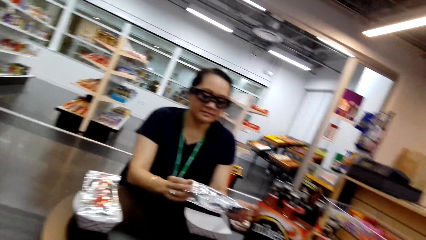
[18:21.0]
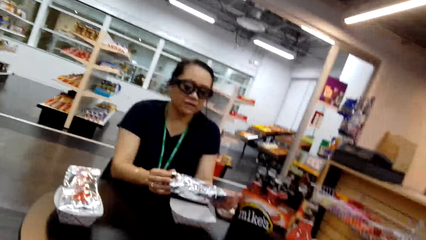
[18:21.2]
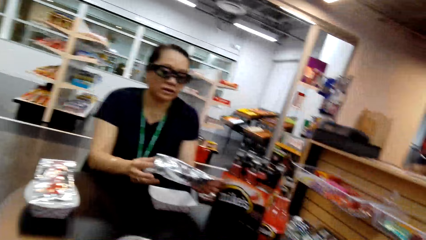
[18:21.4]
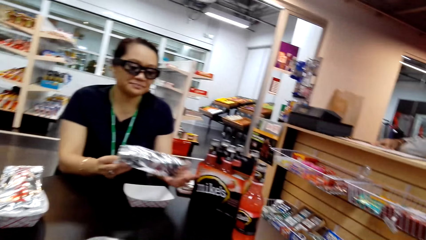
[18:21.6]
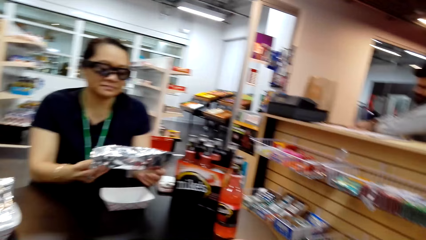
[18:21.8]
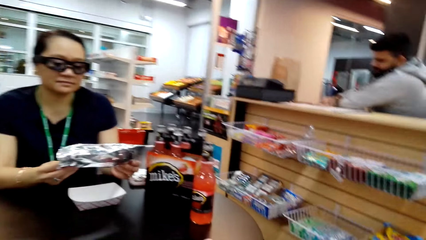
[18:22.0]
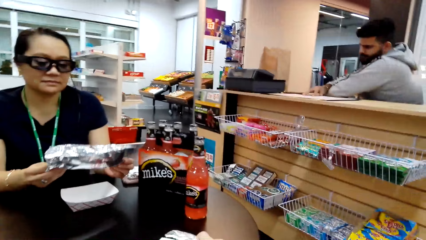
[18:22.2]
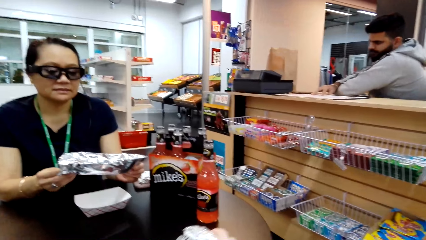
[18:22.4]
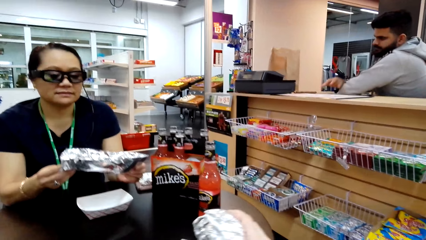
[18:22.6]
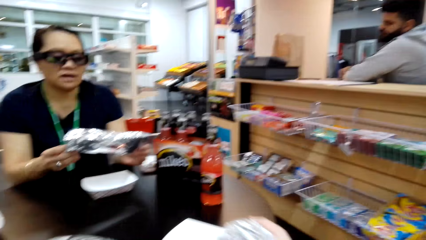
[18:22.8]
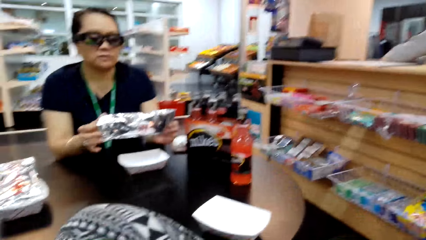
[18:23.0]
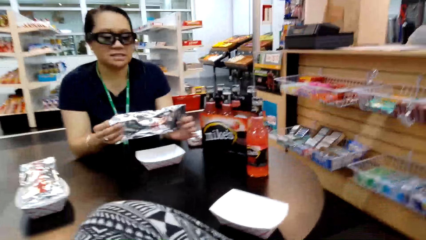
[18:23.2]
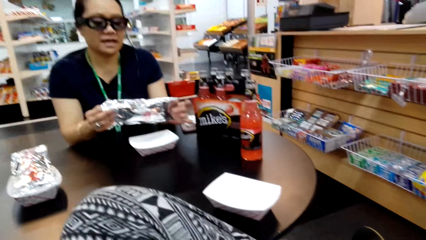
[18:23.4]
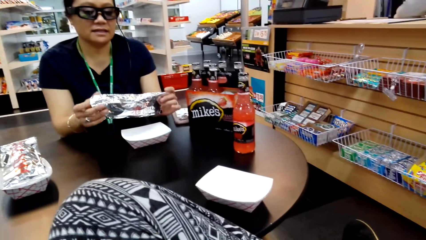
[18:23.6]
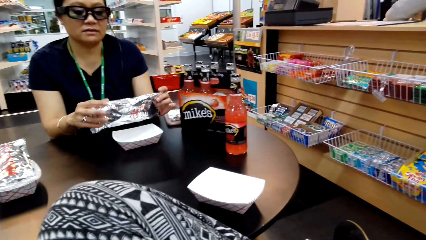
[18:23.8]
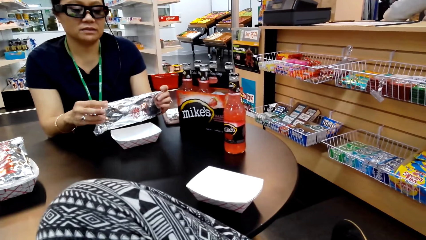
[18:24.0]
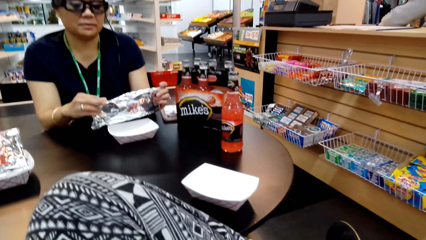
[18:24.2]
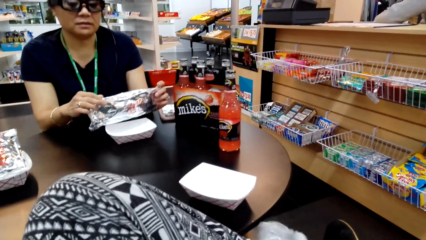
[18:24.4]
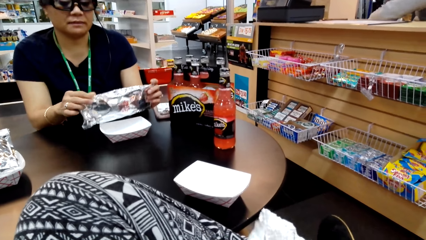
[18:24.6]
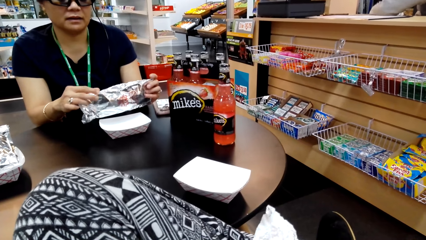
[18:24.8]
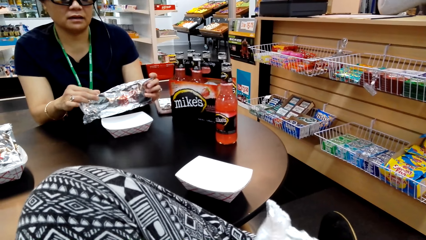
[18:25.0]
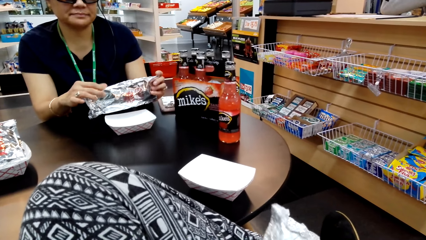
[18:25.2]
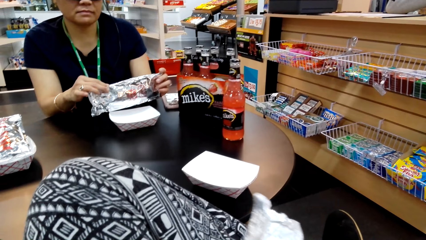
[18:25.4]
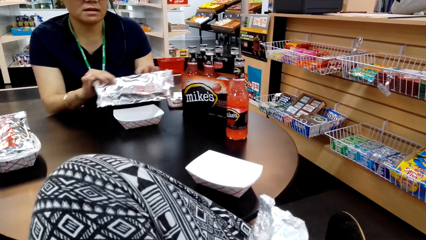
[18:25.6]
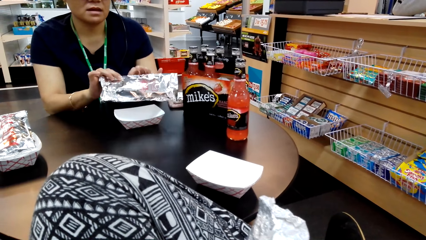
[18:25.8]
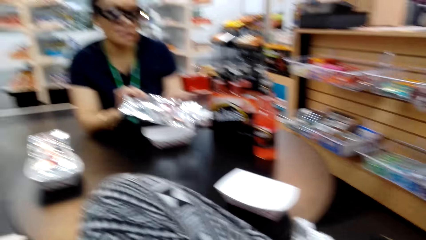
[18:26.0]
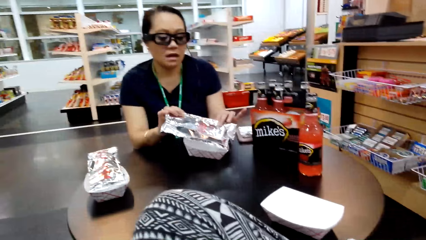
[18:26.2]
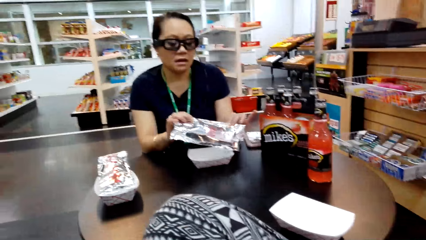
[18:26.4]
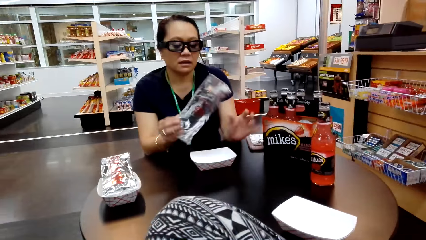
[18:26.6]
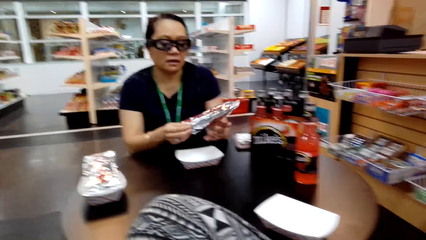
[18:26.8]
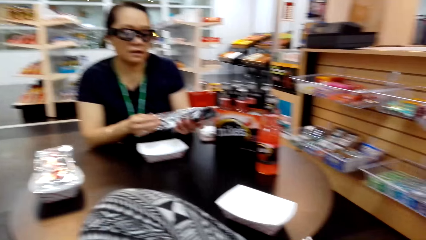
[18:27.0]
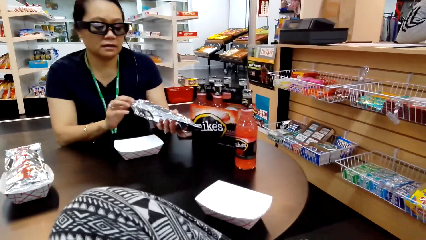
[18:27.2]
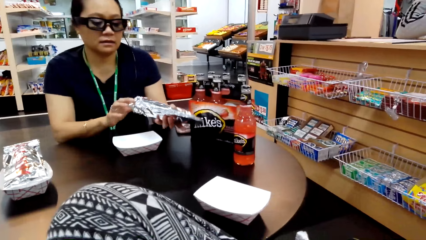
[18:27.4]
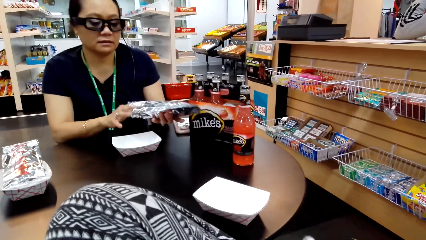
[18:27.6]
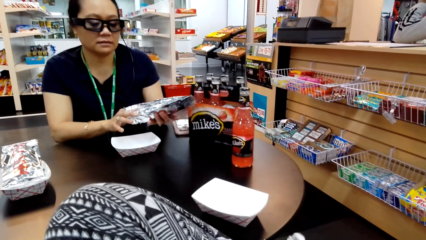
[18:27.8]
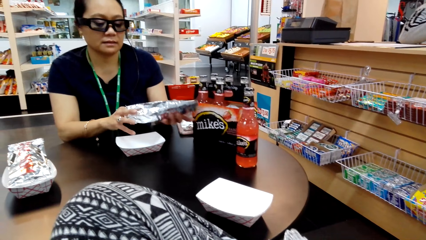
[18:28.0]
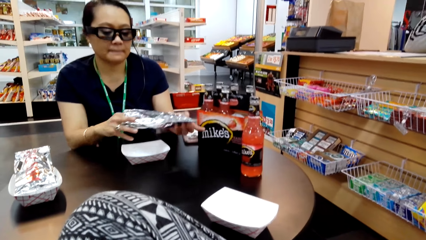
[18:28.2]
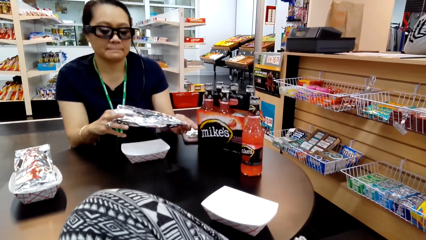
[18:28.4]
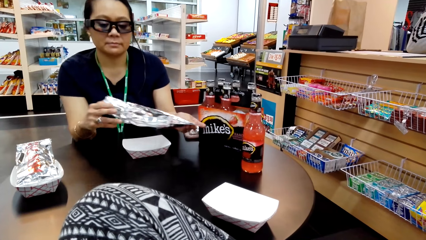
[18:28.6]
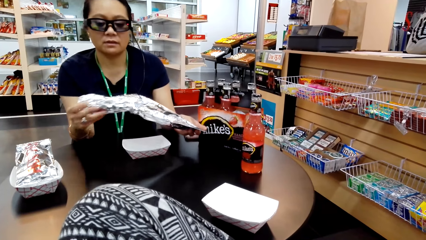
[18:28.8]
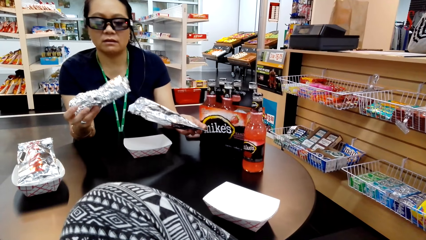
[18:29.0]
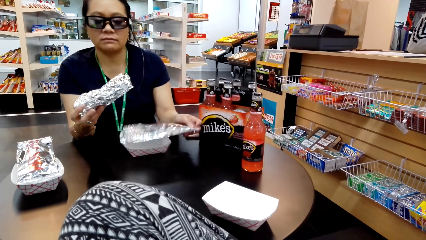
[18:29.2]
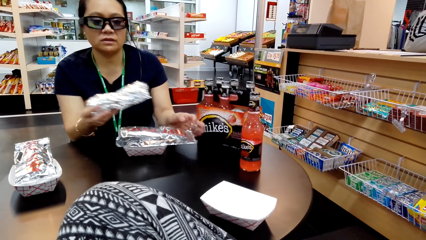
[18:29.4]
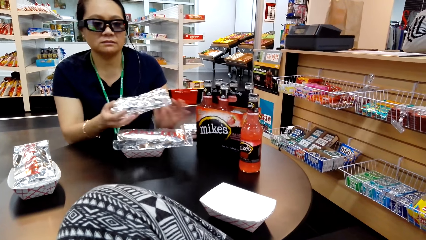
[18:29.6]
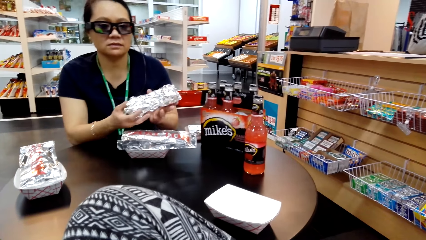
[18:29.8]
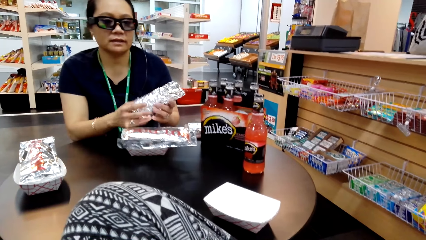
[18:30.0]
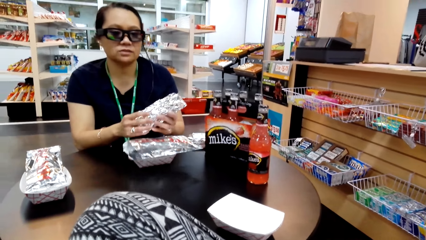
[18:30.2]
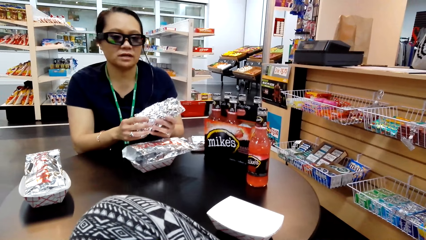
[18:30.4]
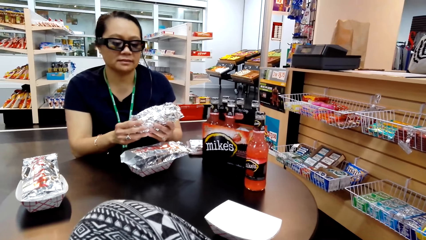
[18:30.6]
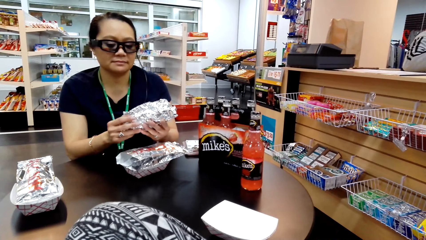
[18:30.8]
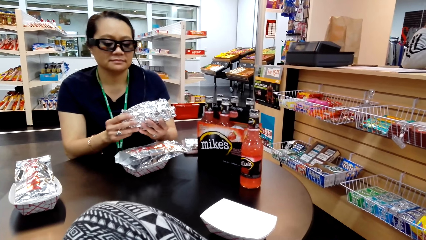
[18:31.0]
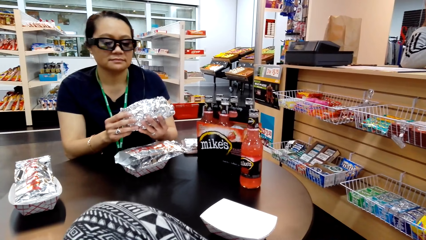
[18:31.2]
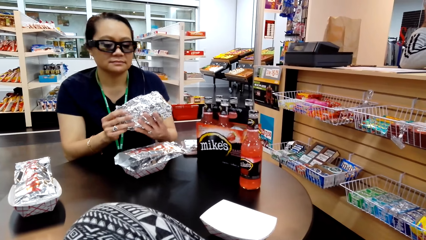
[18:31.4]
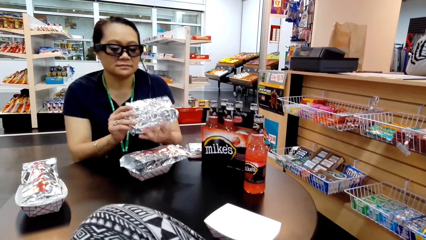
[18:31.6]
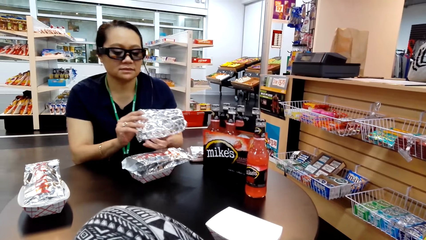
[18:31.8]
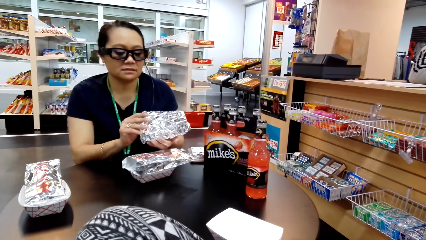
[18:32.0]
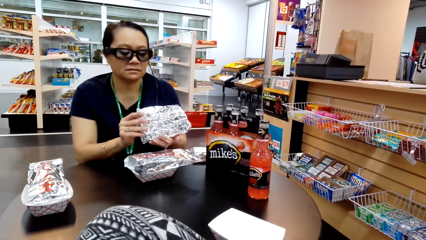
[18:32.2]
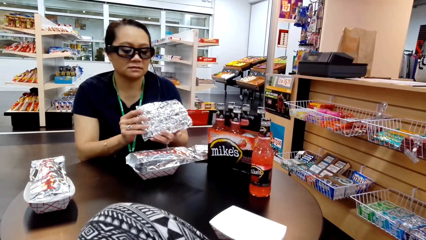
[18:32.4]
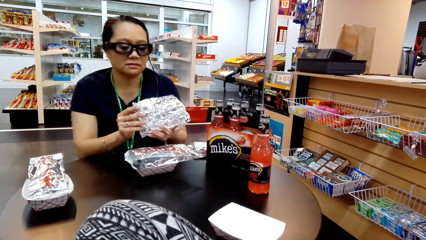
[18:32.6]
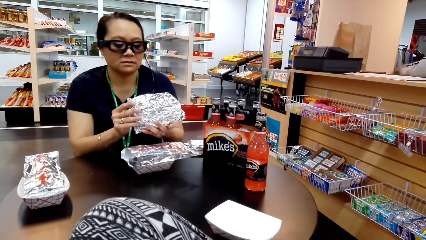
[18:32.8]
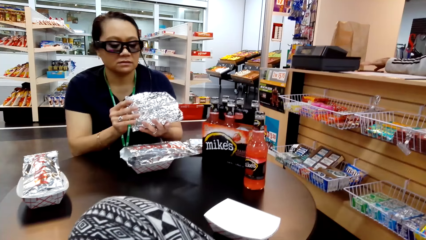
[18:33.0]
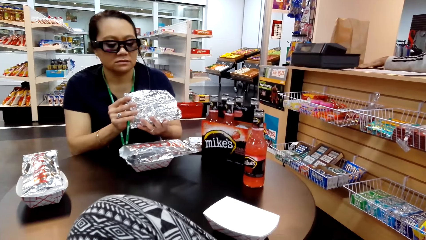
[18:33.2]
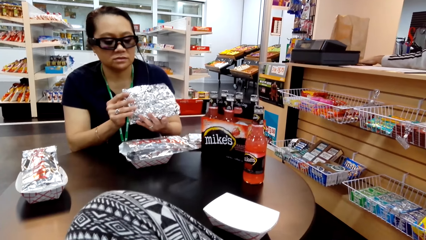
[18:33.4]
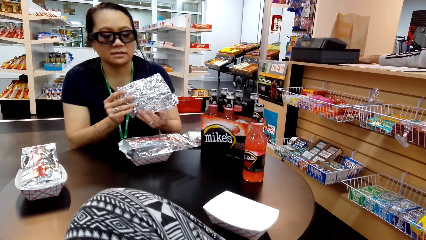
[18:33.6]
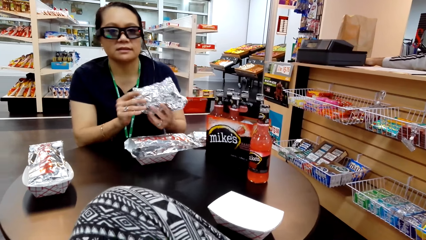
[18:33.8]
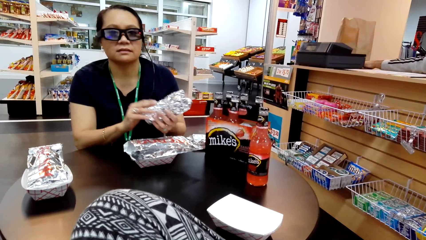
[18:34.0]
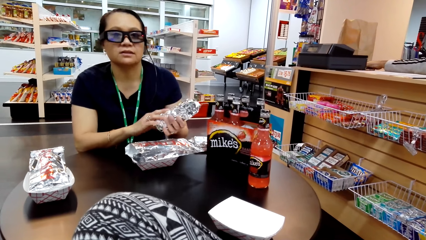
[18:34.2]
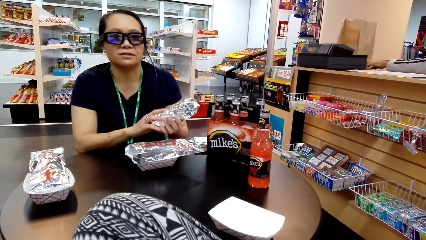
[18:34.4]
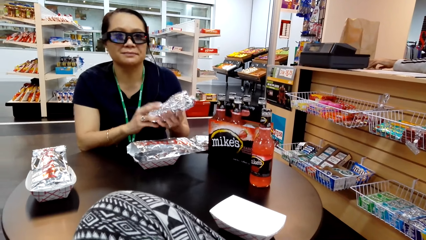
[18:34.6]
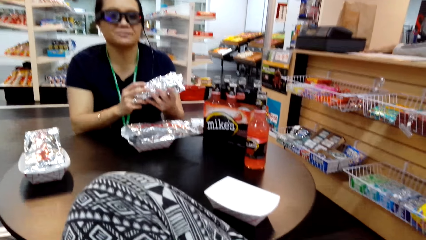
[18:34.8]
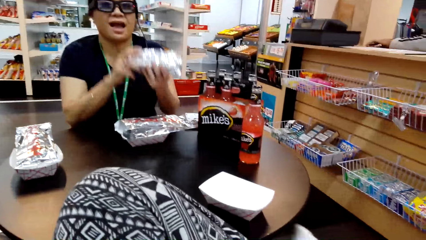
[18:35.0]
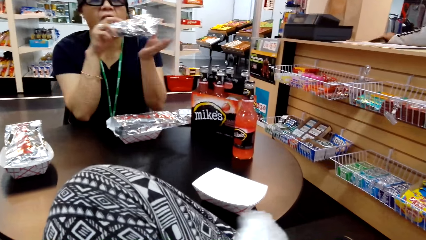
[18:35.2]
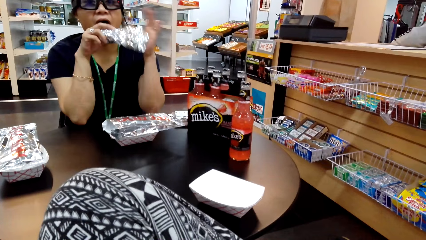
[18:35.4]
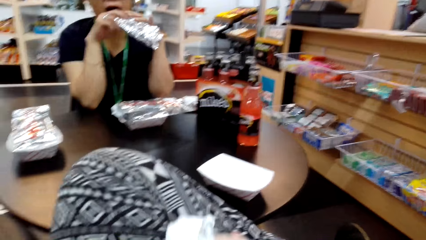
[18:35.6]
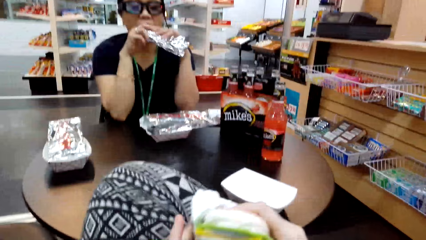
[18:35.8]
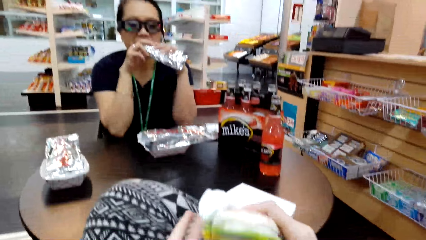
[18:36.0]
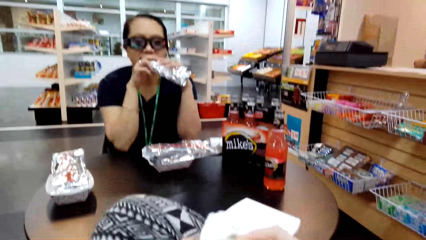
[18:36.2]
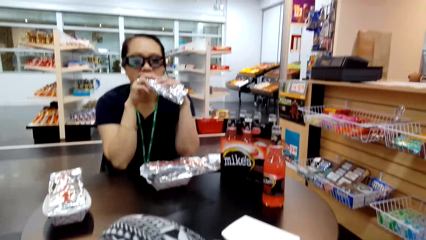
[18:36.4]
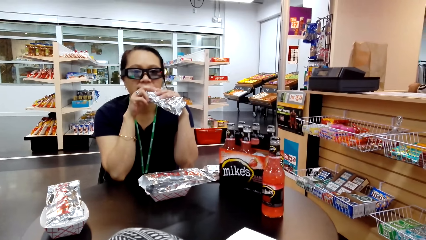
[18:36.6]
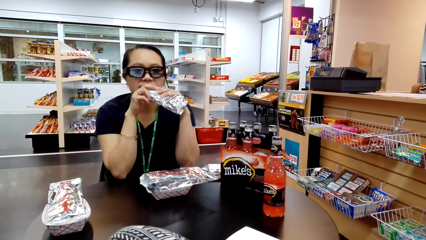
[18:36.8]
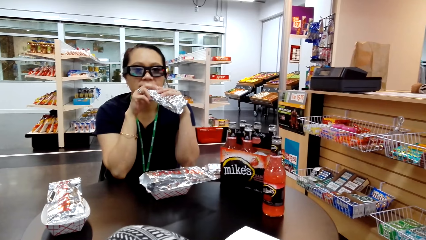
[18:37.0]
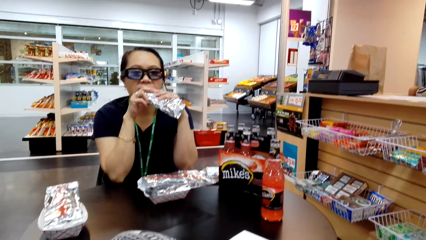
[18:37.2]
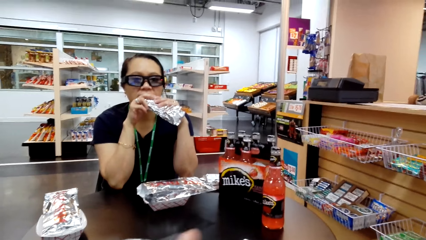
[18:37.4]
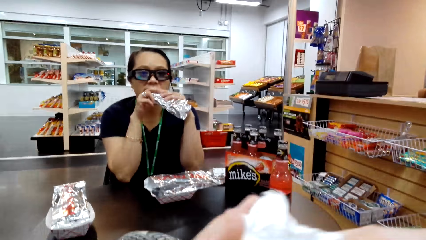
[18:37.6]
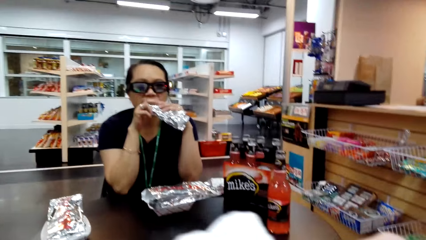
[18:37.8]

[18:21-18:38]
A woman holds a foil of hot dog with both her hands. The woman holds the foil of hot dog with both her hands again. The woman talks to the camera wearer. The camera wearer talks to the woman. The woman removes the foil of hot dog from the foil and talks to the camera wearer. The woman puts the foil on the table. The woman holds the foil of hot dog with both her hands and opens the foil of hot dog. The woman talks to the camera wearer. The camera wearer talks to the woman.
